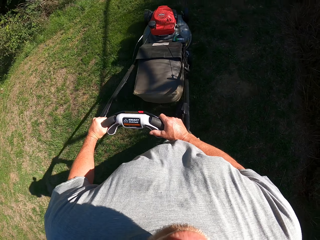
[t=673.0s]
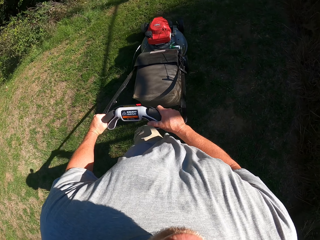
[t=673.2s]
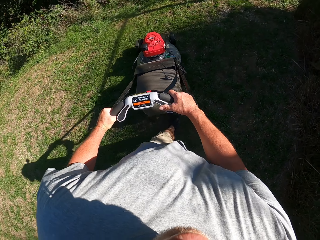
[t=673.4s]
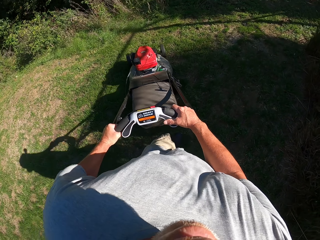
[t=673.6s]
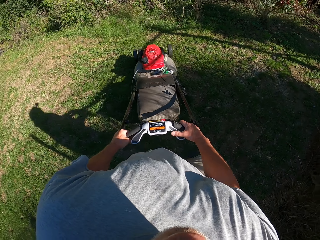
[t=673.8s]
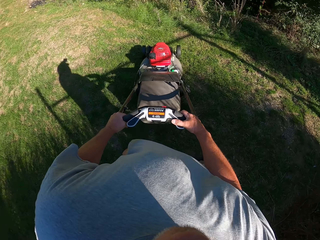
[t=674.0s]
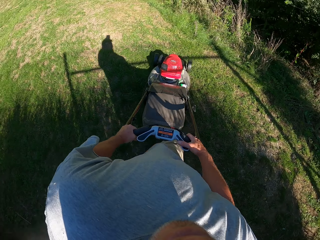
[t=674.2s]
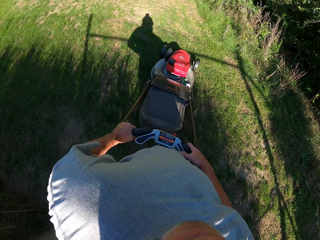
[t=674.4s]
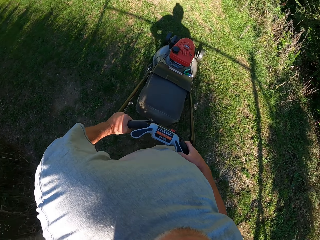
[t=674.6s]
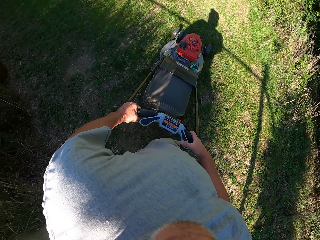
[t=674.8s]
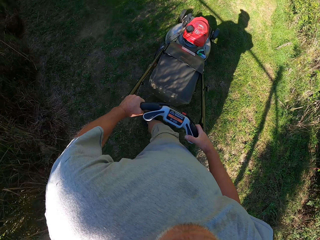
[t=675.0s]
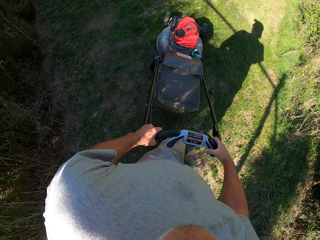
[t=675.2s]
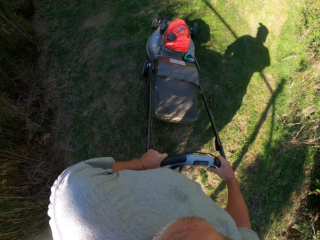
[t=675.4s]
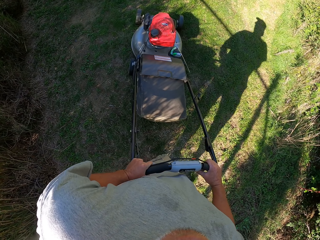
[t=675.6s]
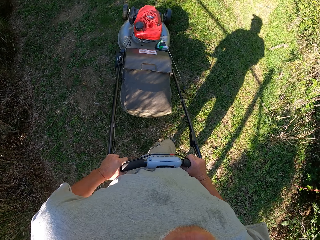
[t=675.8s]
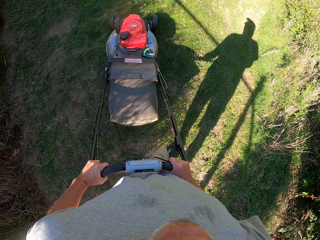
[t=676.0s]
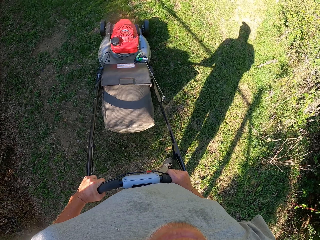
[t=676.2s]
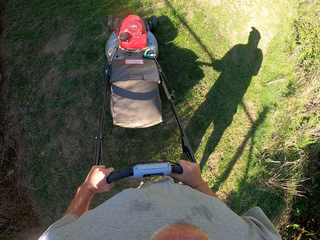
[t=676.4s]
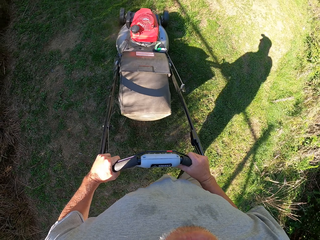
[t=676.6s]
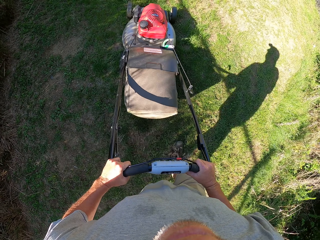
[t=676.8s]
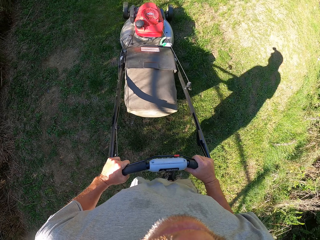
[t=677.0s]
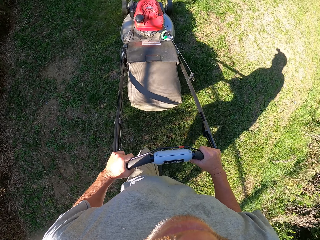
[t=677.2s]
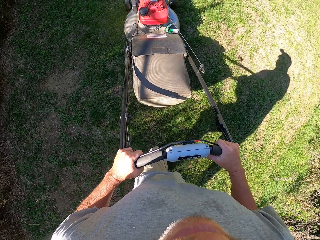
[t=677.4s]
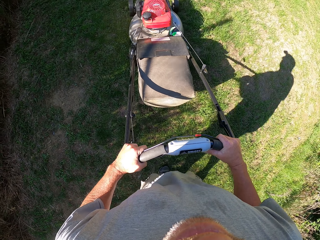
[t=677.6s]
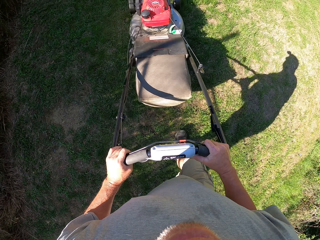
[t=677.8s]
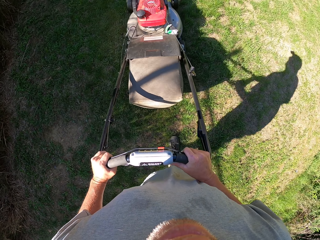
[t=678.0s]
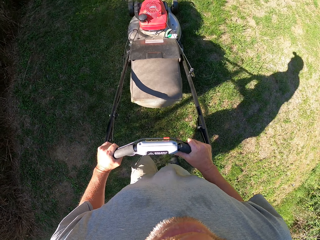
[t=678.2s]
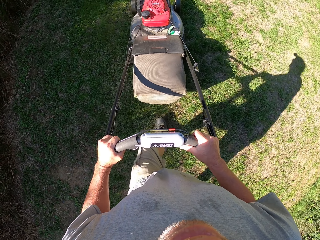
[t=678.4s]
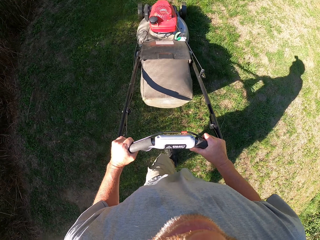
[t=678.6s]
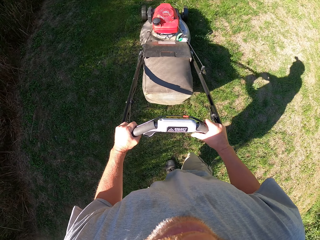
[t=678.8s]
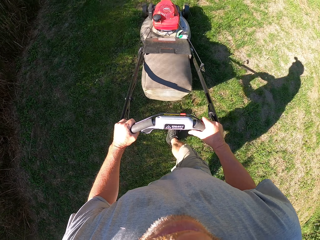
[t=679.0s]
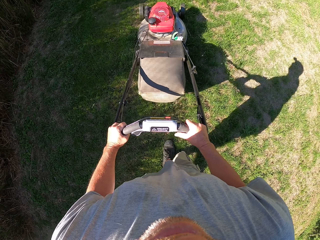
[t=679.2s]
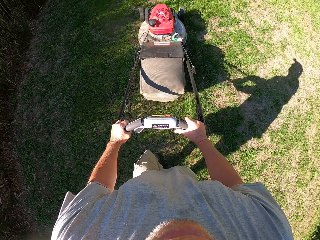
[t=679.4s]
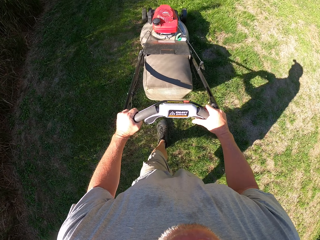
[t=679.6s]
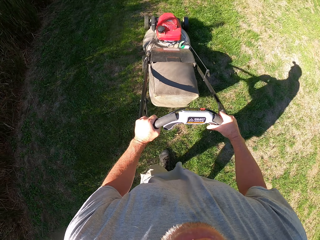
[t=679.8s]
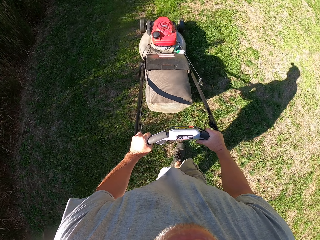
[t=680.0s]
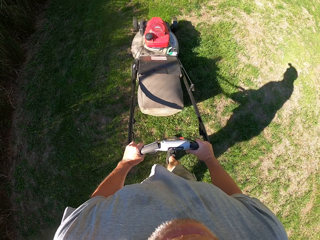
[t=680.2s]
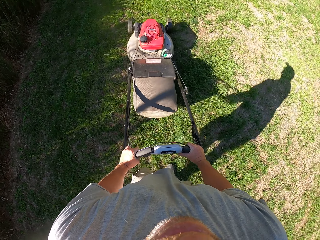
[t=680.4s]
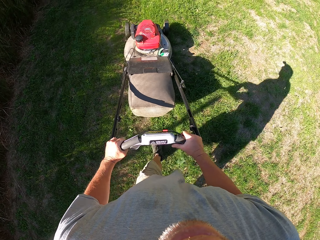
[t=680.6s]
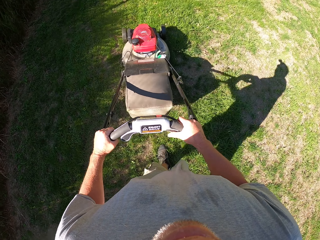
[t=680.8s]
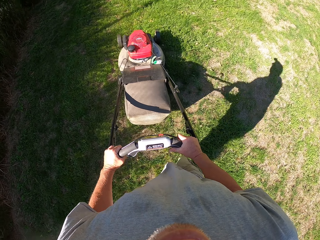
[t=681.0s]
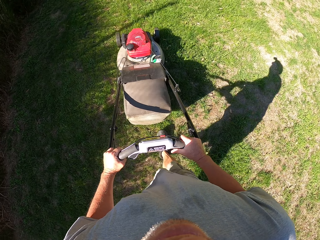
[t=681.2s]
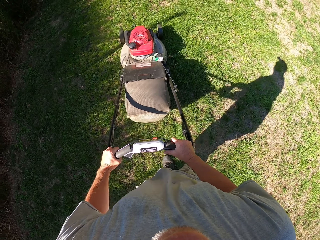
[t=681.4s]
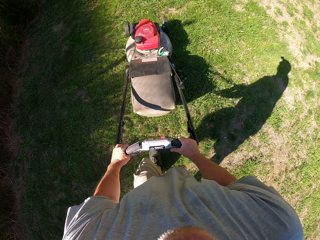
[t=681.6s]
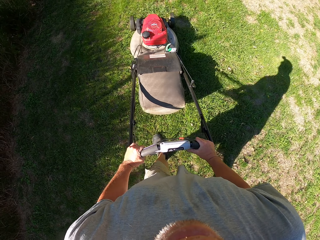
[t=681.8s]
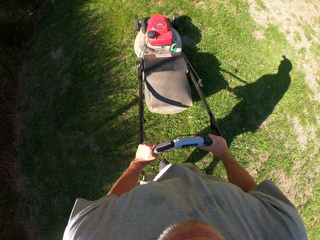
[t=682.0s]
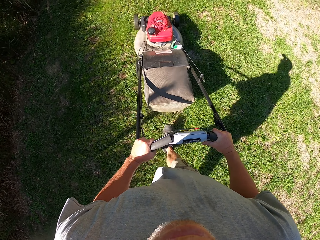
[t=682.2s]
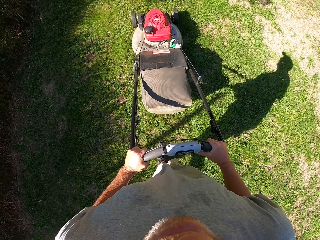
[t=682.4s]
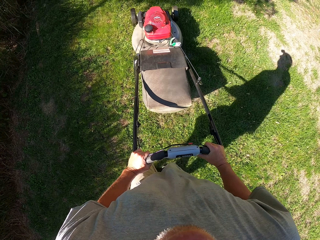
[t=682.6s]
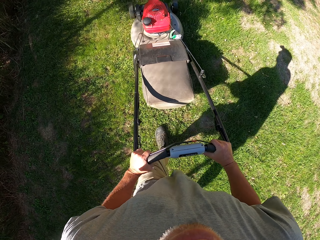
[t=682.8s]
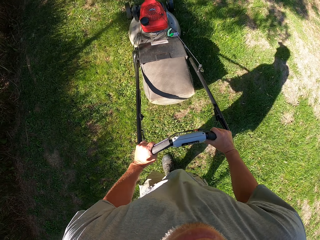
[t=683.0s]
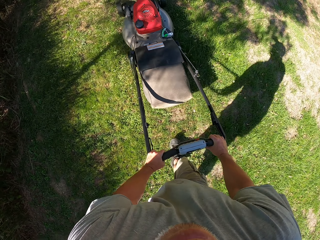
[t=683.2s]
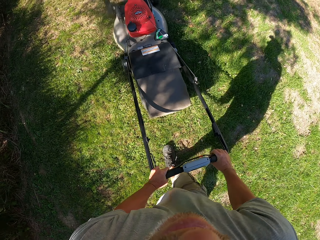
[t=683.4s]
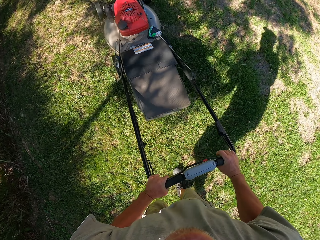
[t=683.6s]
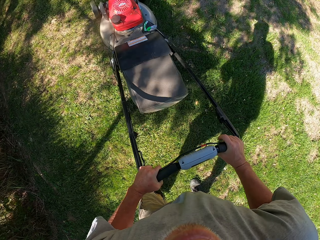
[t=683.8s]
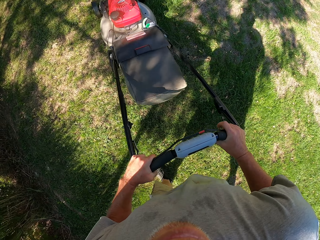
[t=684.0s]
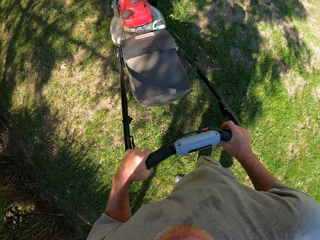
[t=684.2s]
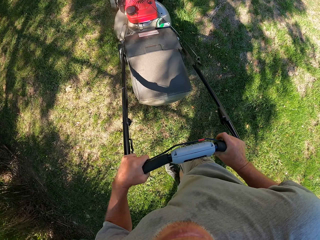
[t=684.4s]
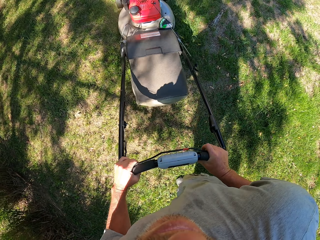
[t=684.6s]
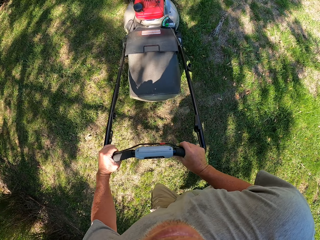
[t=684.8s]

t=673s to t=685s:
The camera wearer turns the lawn mower left and pushes the lawn mower forward.

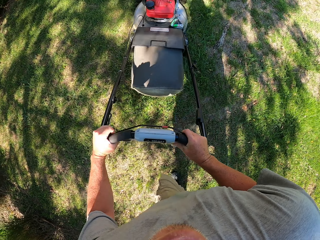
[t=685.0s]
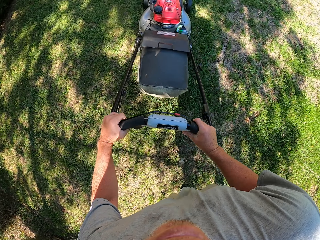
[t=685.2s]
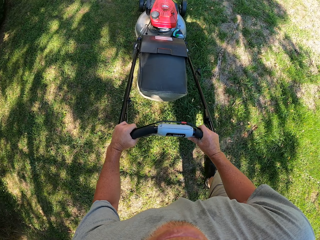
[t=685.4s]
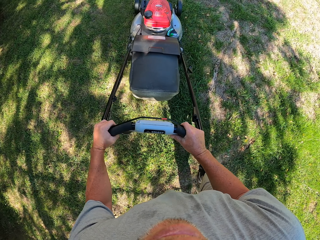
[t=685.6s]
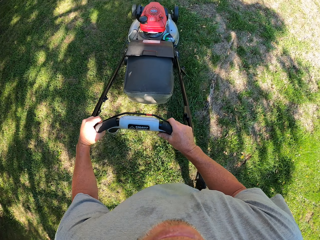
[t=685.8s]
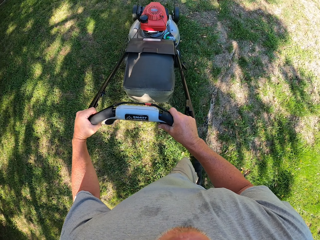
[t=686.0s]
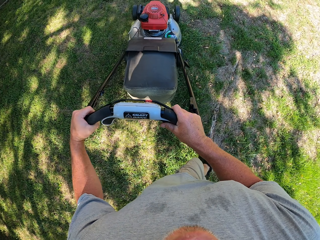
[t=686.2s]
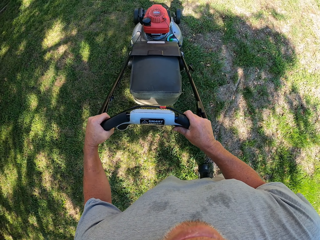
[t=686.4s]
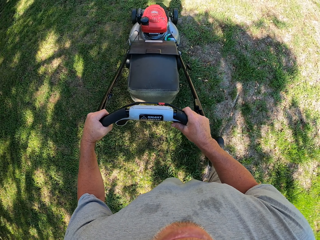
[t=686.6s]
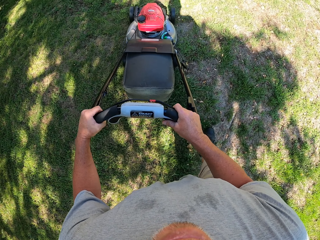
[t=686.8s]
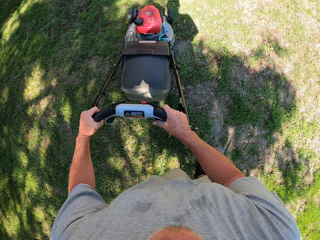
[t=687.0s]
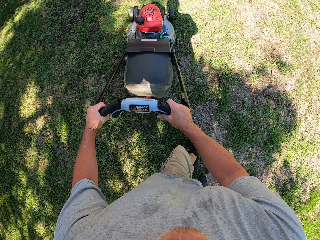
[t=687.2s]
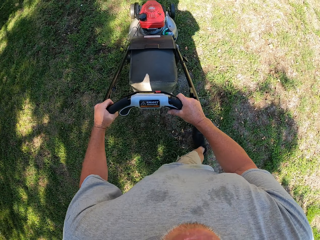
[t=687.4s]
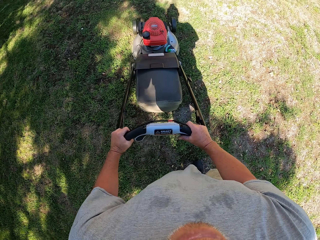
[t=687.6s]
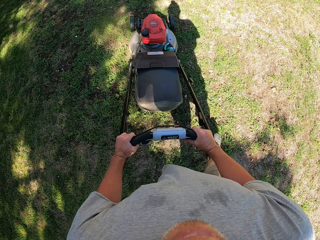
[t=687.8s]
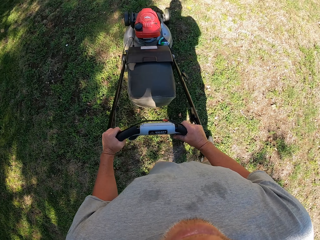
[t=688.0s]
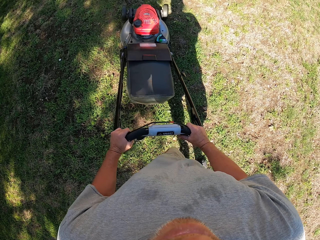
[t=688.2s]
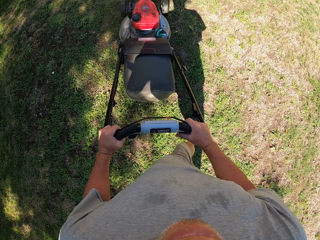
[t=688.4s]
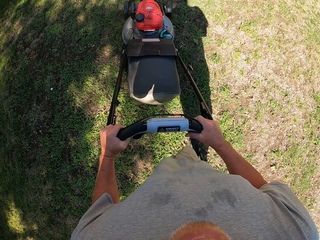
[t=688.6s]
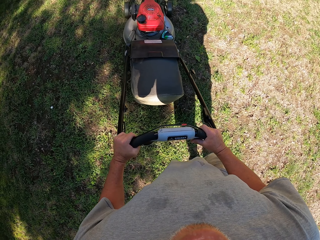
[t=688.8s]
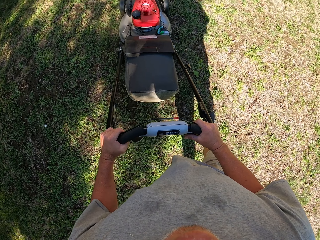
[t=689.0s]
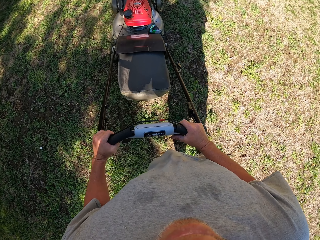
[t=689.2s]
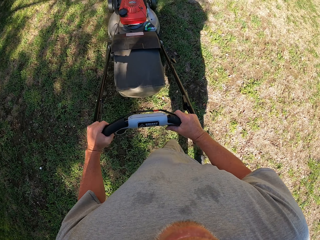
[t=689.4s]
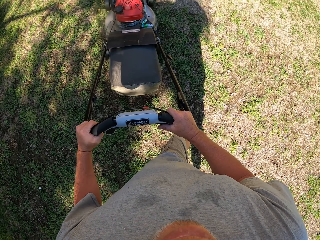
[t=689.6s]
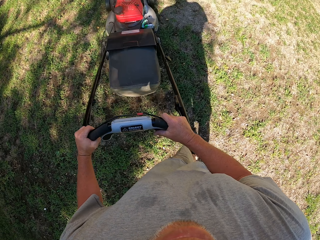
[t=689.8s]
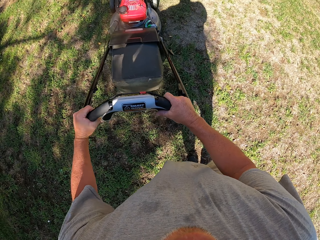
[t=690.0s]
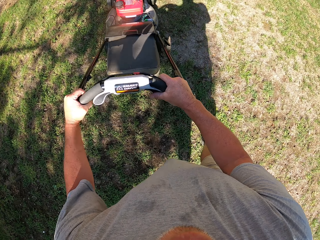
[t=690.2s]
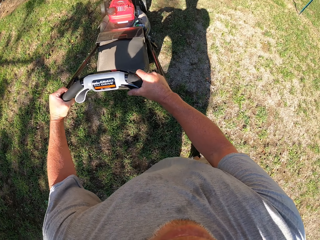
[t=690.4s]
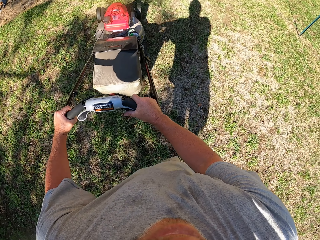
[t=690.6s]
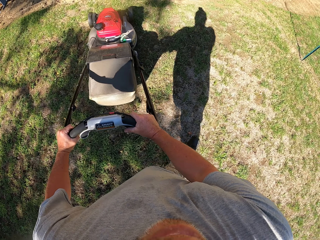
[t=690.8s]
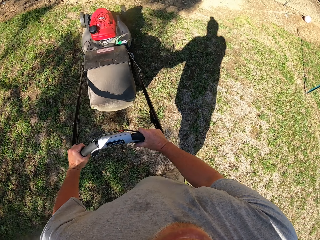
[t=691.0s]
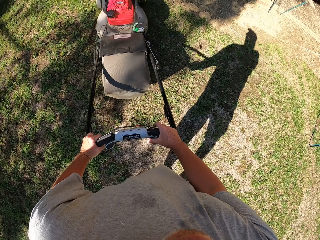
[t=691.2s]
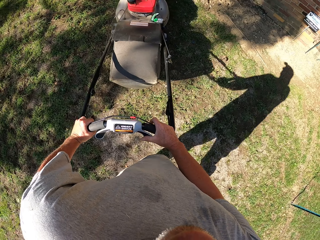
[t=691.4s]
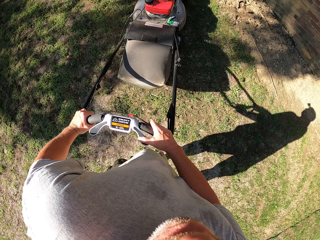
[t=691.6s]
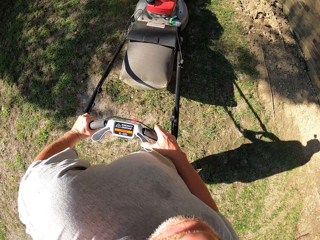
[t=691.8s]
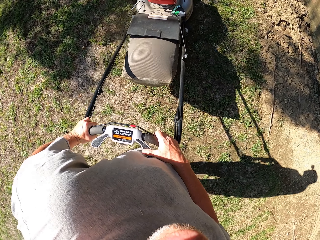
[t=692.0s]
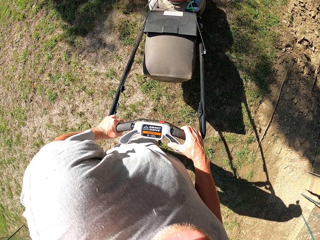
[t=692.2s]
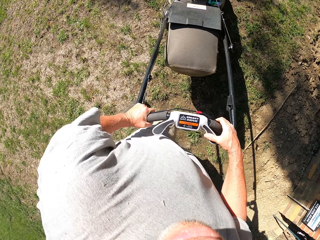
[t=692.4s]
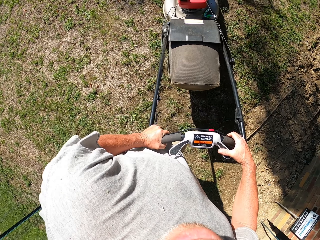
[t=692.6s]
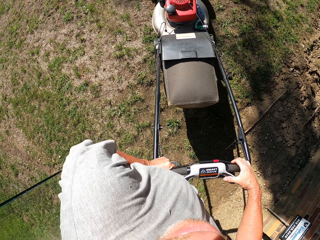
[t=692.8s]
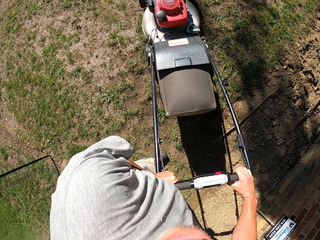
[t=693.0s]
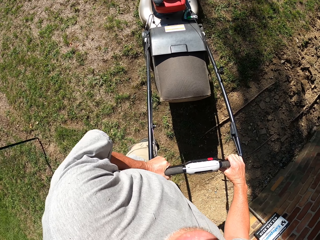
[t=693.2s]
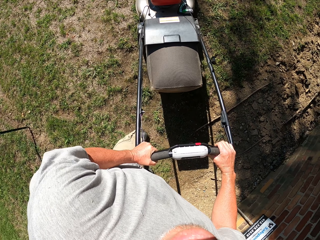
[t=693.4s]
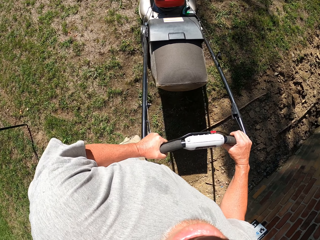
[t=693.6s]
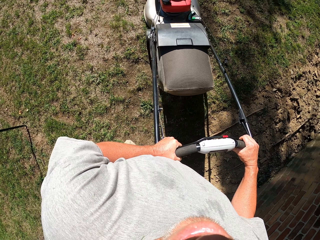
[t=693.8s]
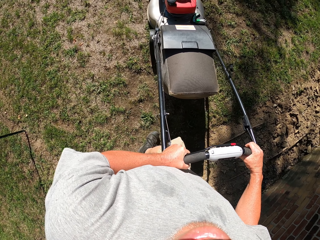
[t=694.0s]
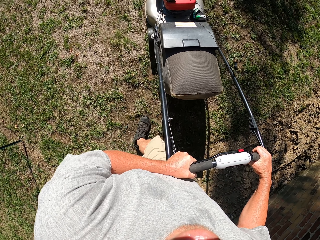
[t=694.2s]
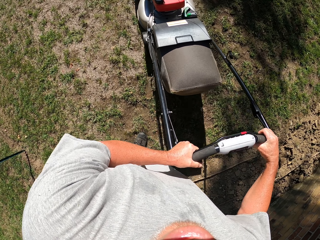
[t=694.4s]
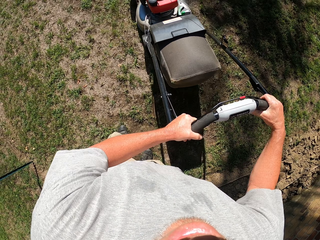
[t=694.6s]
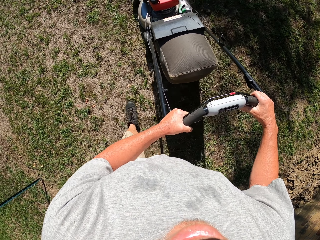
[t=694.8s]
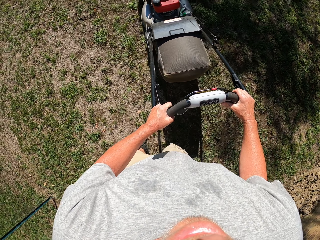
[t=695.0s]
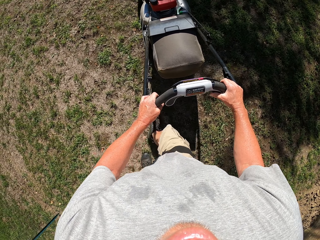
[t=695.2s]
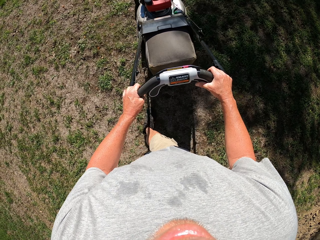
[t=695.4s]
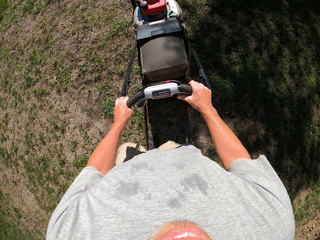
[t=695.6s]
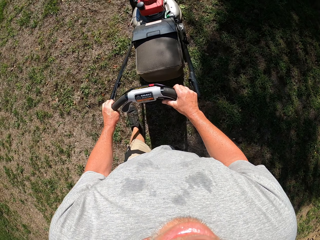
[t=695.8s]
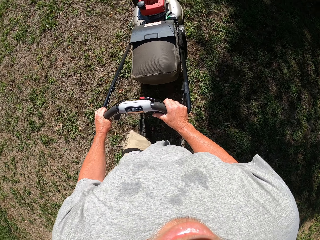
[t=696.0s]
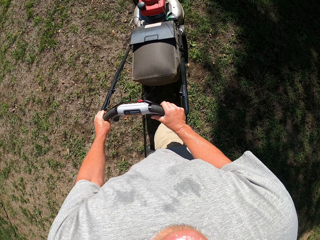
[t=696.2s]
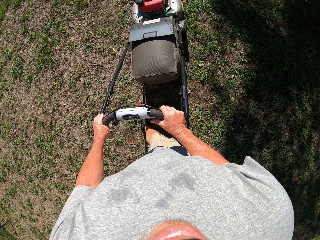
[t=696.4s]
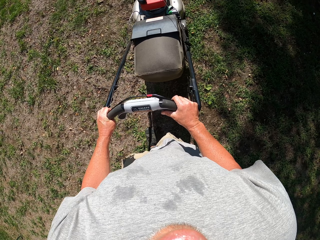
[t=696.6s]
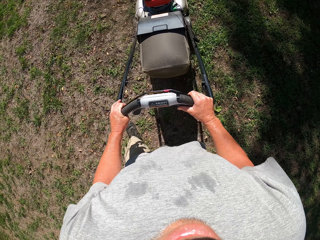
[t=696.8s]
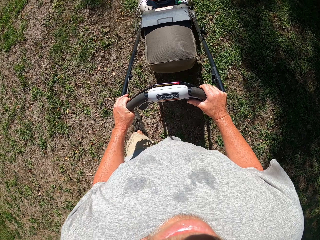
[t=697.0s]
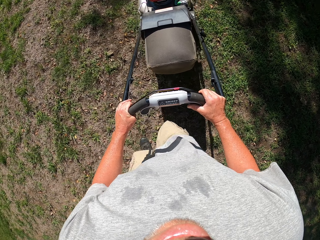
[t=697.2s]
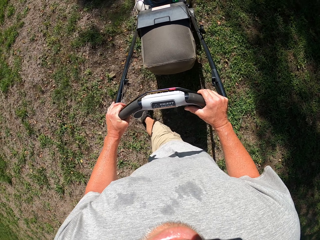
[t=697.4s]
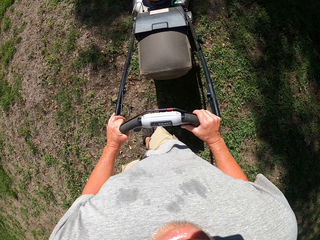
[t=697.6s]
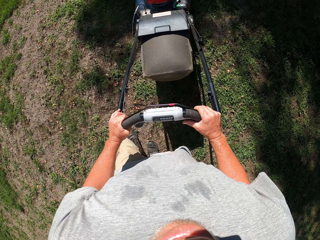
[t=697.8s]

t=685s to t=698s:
The camera wearer turns the lawn mower left. They pull the lawn mower backwards. They push the lawn mower forward.
